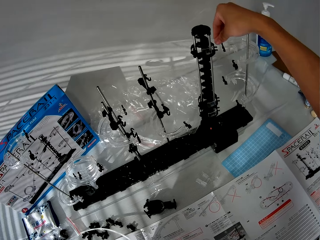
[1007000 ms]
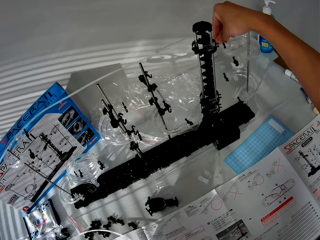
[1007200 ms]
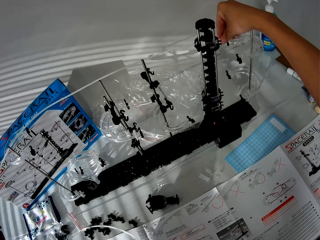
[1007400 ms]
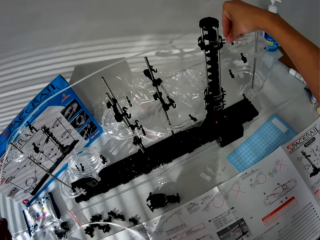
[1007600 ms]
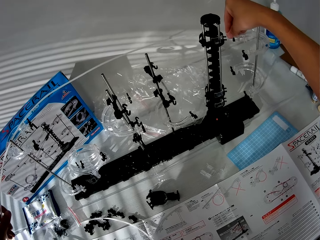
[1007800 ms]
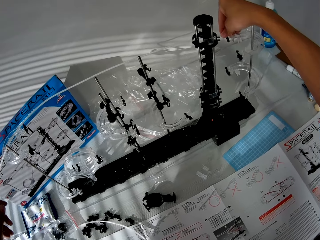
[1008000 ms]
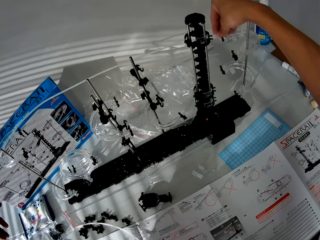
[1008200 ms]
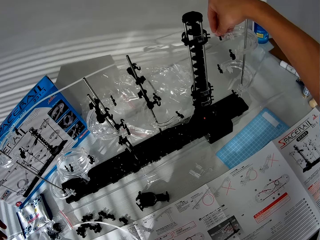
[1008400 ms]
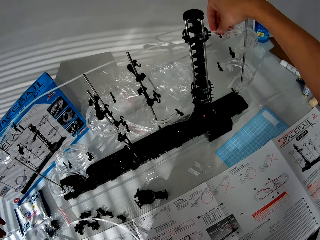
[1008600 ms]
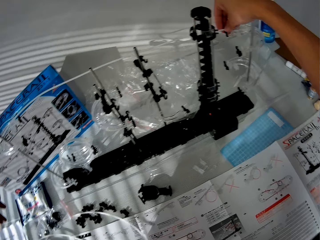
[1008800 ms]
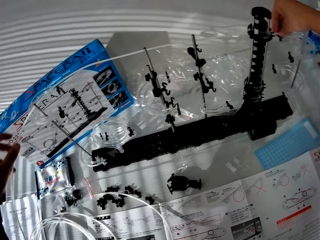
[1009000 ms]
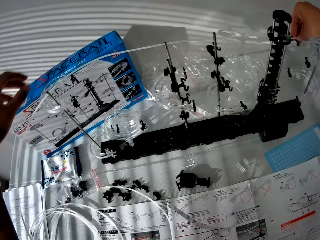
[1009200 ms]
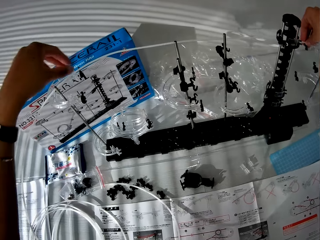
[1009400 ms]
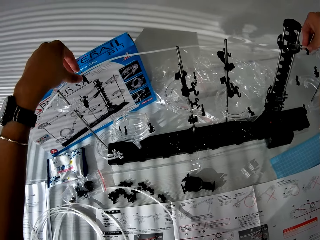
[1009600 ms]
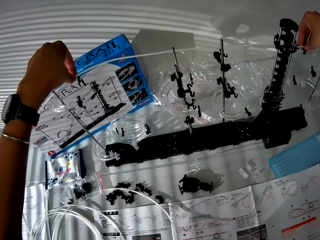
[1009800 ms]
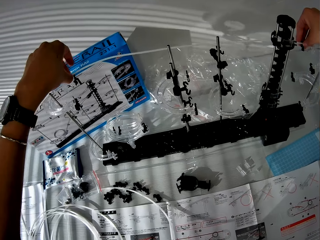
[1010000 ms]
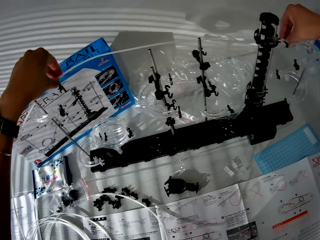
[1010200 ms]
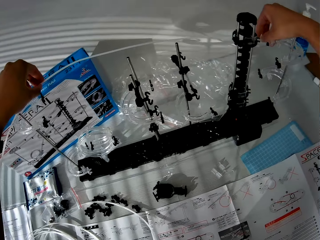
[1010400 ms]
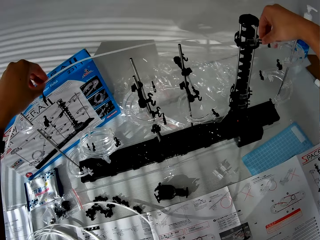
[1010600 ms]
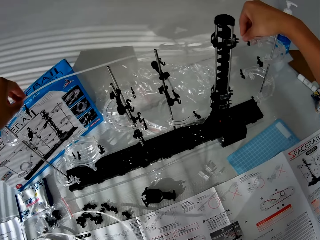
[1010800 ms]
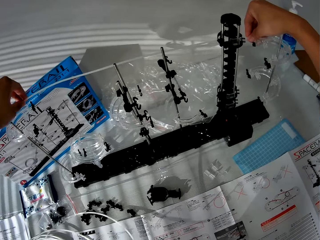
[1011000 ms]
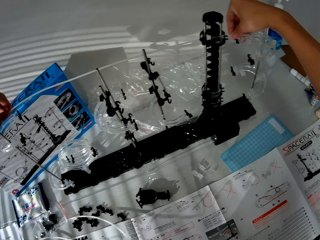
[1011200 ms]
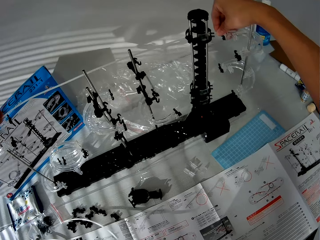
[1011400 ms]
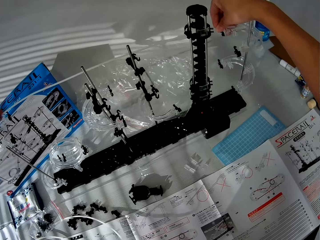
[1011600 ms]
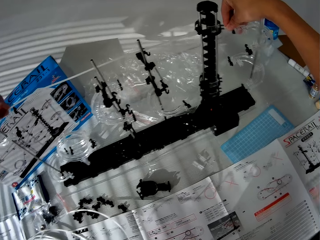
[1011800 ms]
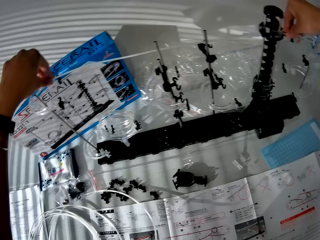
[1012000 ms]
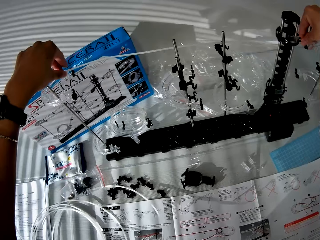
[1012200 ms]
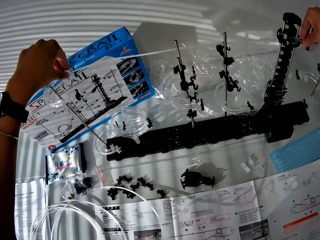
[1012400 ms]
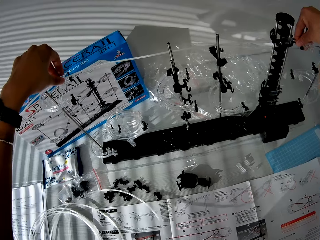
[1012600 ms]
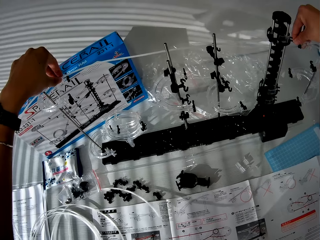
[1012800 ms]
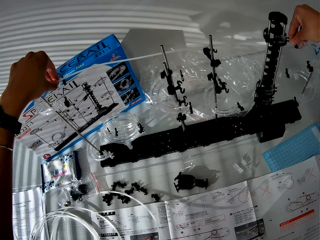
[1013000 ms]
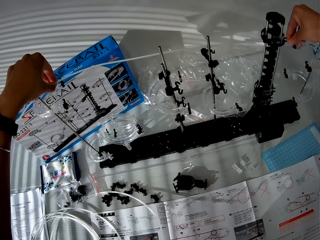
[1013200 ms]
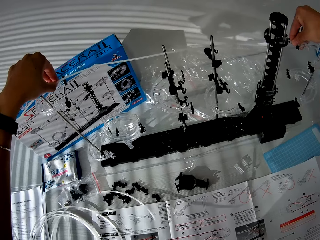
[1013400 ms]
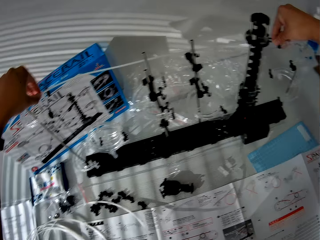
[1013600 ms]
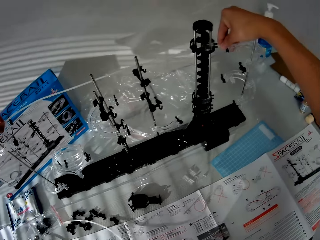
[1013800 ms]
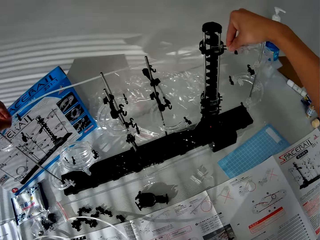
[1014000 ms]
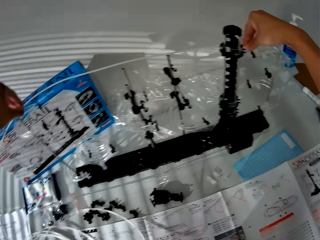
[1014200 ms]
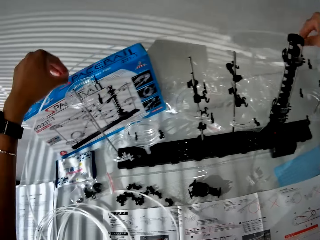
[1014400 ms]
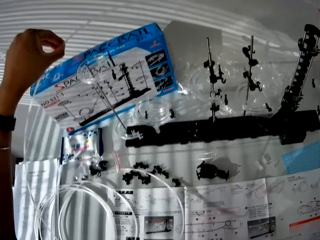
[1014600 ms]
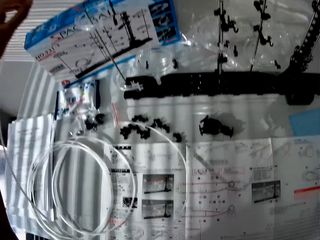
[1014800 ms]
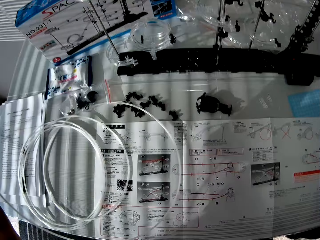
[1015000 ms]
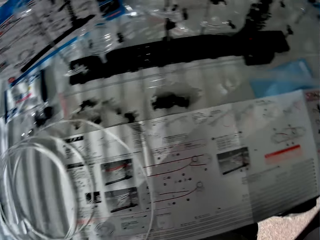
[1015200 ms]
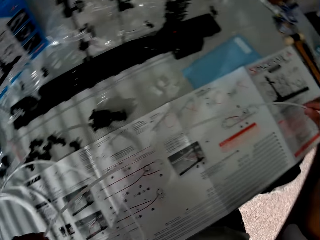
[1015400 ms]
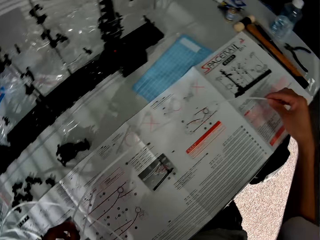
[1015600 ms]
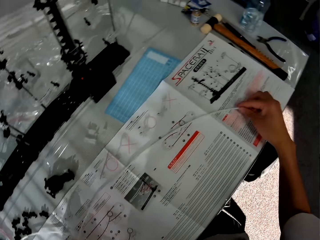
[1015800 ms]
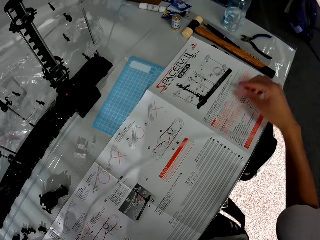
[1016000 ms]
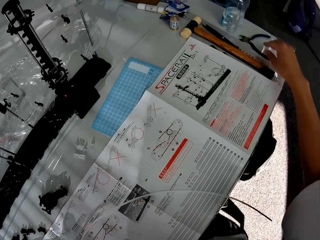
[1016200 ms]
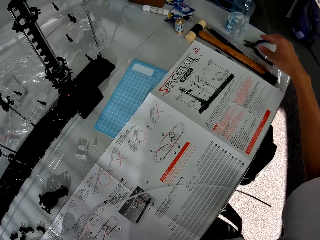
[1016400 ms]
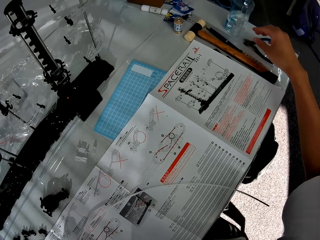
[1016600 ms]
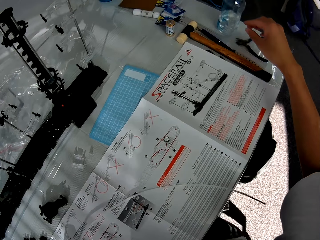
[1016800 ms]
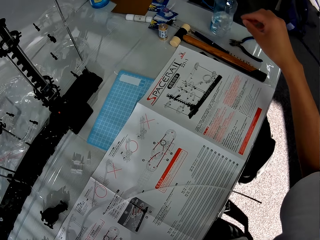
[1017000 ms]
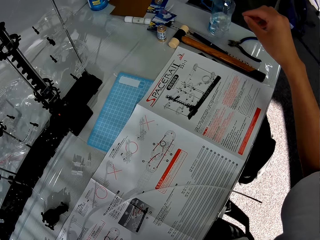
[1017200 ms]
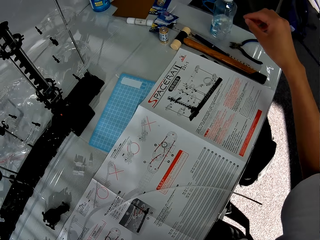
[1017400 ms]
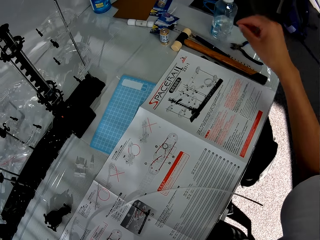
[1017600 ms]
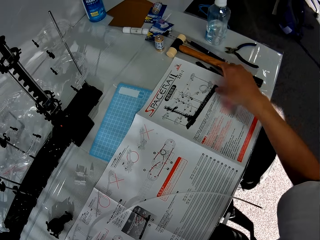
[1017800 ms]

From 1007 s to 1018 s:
The camera wearer puts the standard rail on the space rail. They put the standard rail on the table.

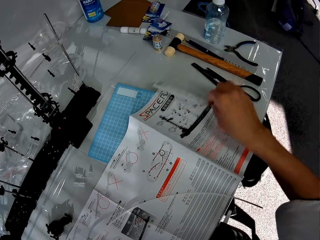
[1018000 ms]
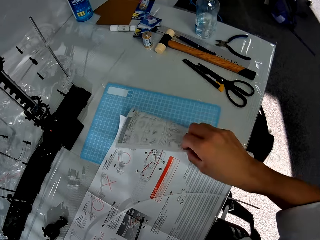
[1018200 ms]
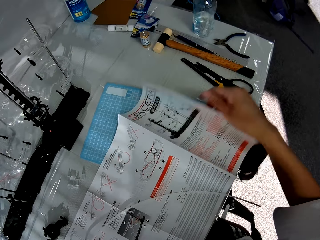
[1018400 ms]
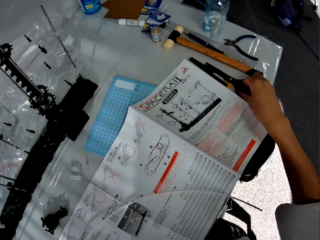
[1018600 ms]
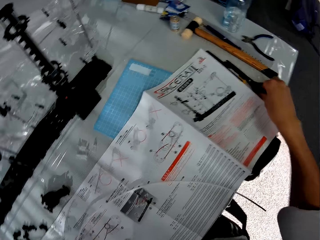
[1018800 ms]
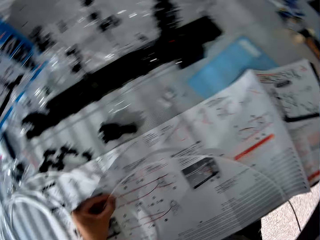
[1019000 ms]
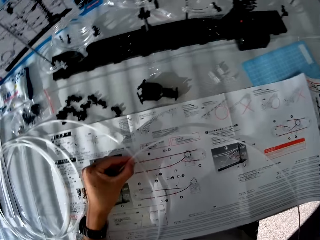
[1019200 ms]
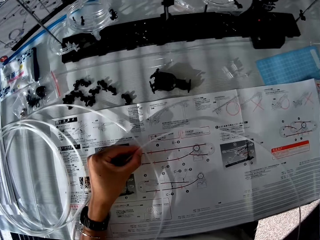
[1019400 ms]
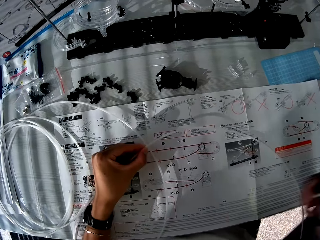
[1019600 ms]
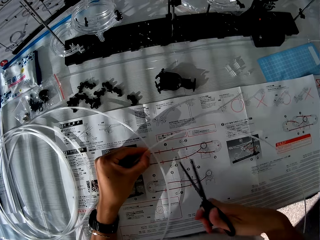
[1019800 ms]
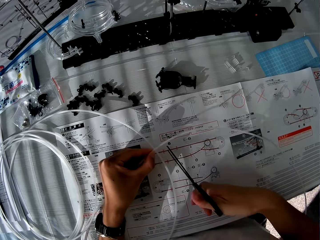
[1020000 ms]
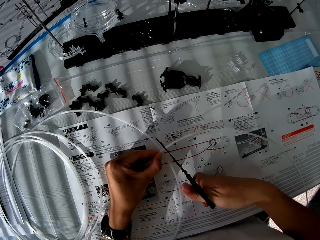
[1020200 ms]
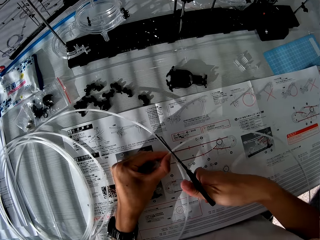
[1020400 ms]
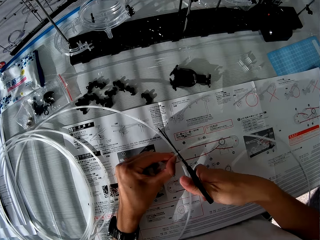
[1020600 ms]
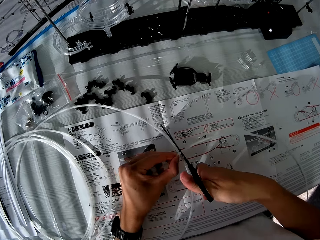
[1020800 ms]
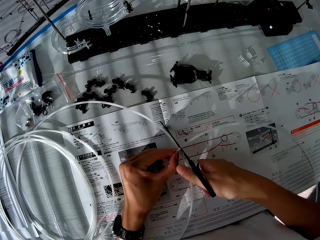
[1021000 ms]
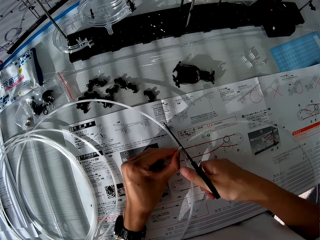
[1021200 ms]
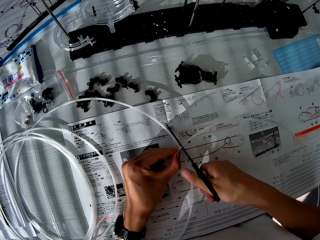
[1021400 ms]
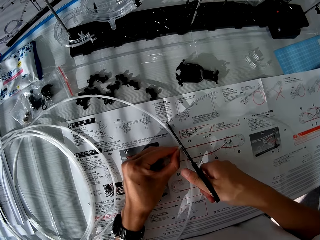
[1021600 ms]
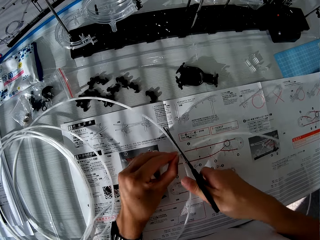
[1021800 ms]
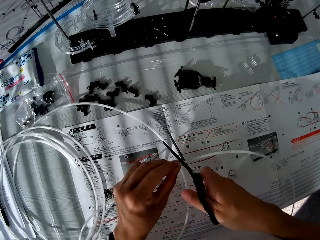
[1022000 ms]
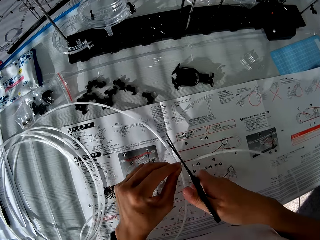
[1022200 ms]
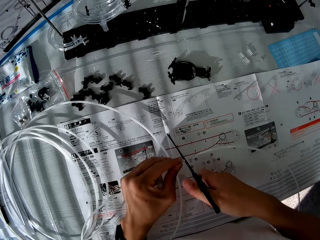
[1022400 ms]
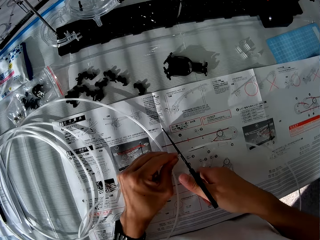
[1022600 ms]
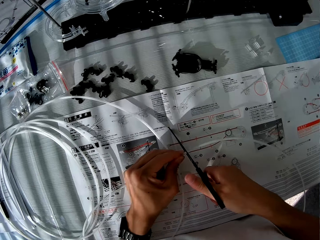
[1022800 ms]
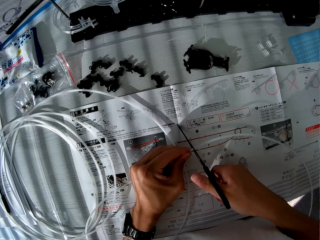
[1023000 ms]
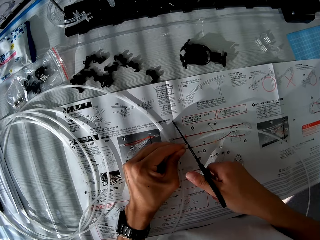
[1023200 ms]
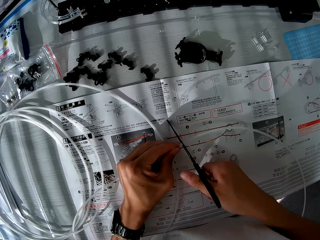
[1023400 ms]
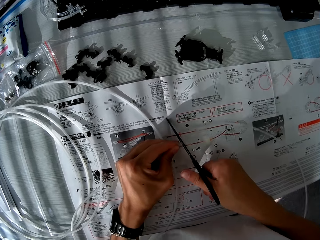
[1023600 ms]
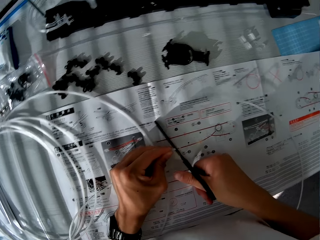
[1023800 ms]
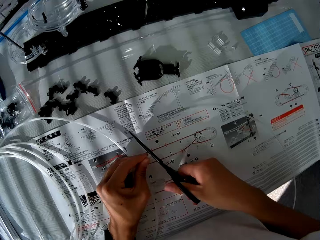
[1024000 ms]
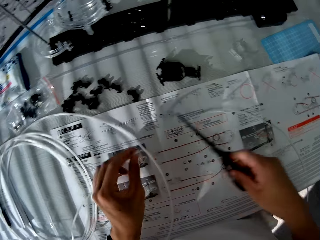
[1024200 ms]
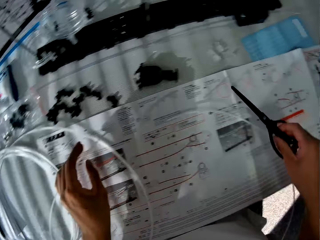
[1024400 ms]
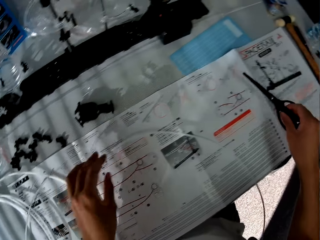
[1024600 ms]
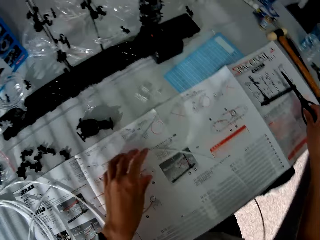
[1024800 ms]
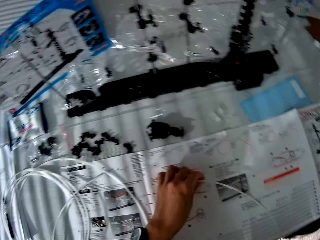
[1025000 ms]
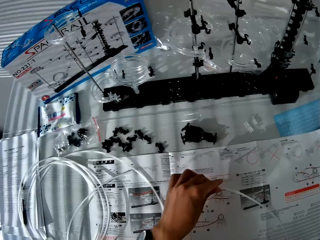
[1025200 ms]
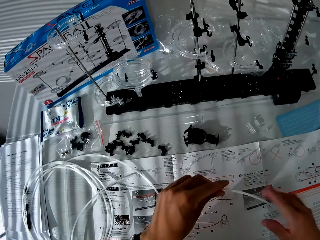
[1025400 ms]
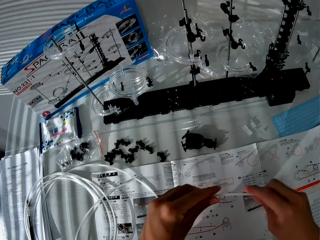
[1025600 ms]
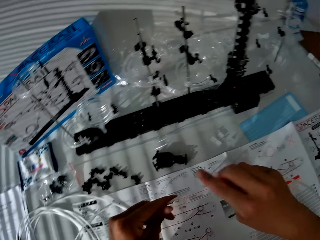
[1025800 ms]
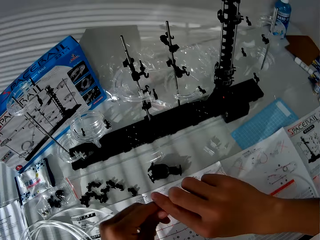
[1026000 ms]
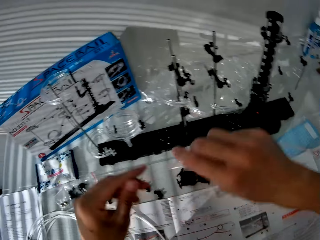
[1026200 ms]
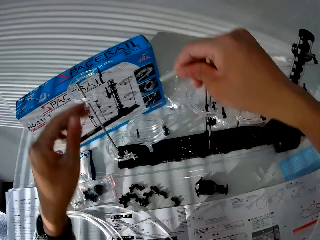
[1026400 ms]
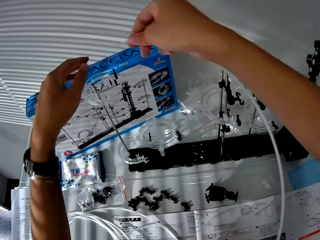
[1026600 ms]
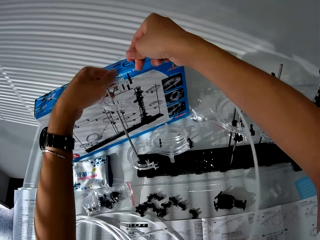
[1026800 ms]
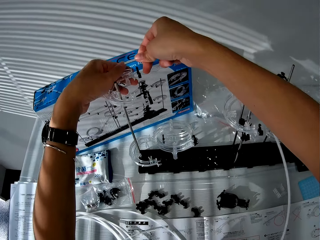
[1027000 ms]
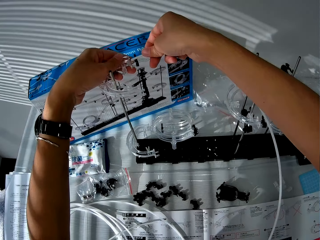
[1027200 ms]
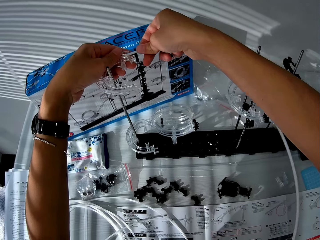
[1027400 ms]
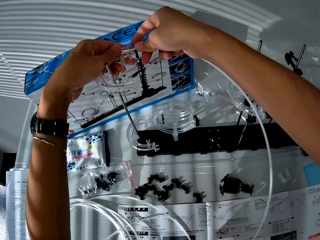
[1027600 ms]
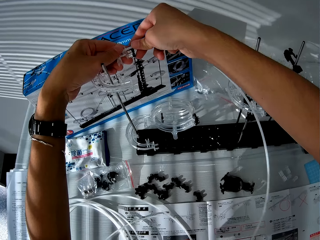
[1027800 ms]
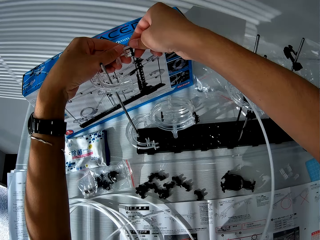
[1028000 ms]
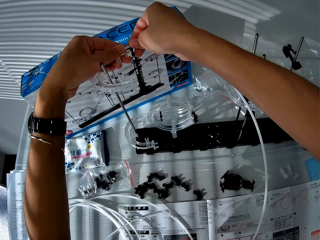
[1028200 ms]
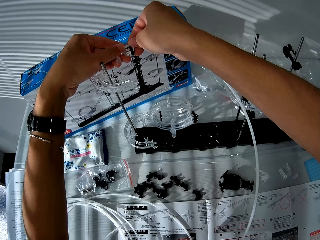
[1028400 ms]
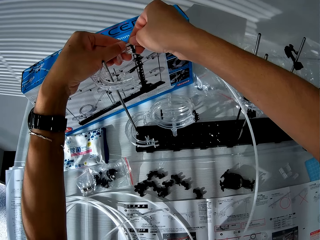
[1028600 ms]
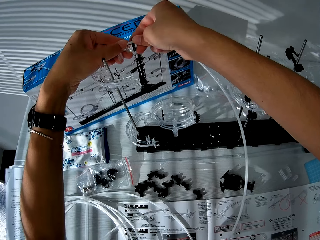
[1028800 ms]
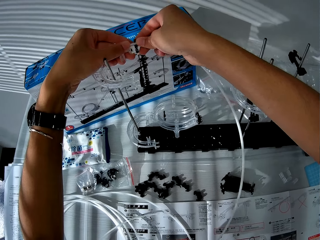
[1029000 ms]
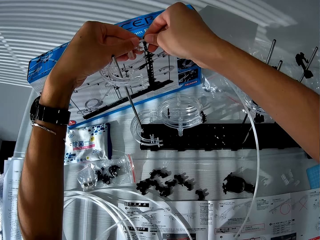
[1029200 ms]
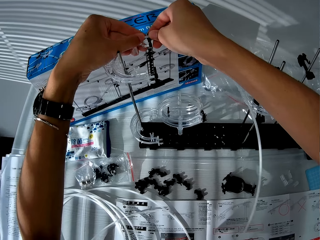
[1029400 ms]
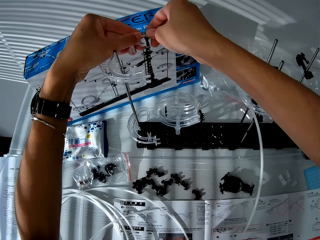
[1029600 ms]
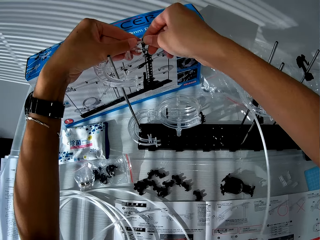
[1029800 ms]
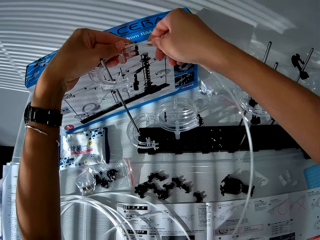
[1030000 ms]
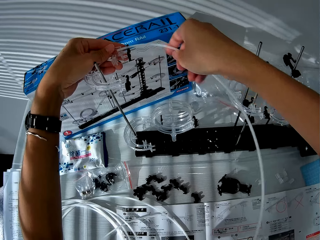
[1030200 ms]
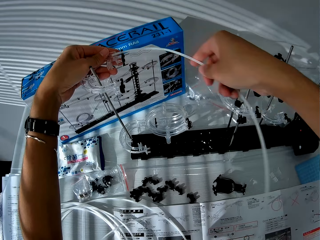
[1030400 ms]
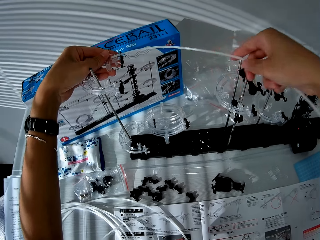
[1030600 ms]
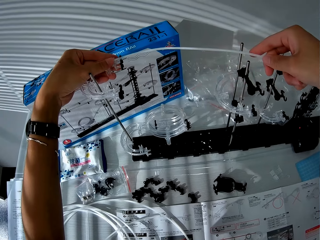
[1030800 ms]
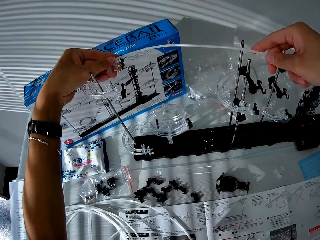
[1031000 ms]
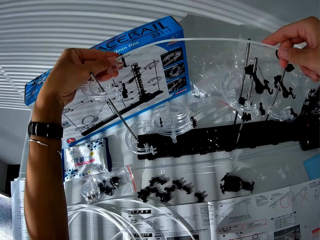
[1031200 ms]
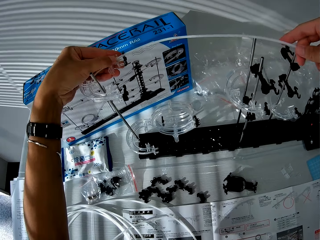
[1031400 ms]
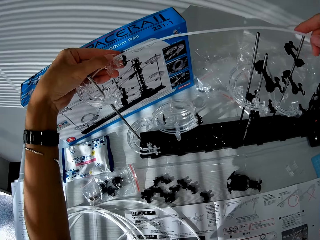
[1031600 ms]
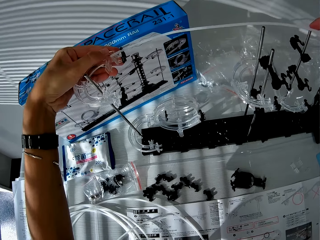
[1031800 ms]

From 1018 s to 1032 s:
The camera wearer looks around. They take scissors. They cut the standard rail with the scissors. They put the scissors on the table. They pick up the standard rail from the table. They connect the standard rail to the space rail.
